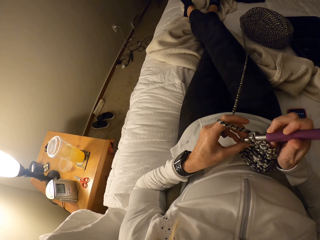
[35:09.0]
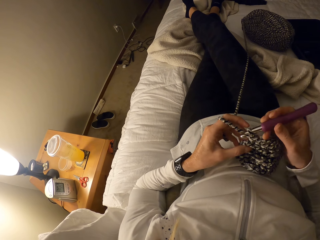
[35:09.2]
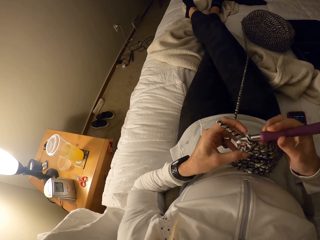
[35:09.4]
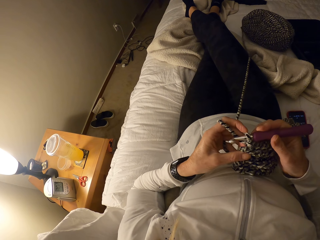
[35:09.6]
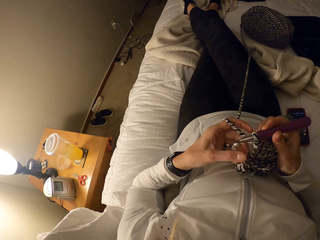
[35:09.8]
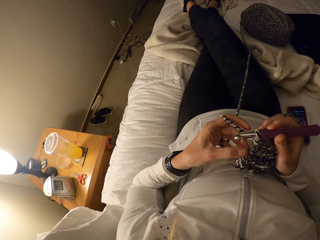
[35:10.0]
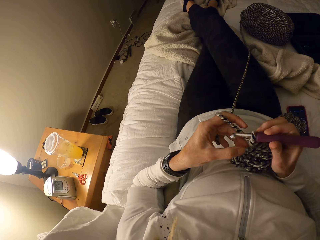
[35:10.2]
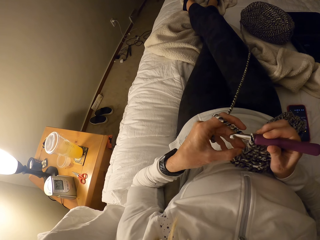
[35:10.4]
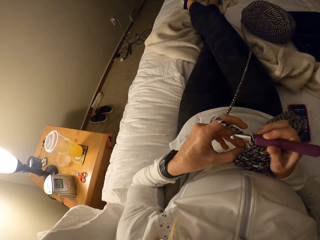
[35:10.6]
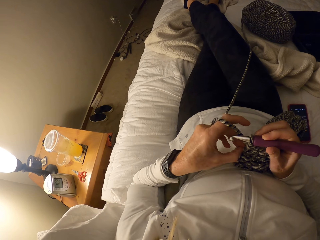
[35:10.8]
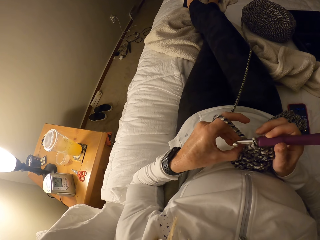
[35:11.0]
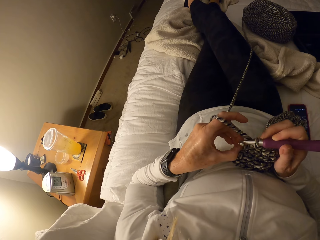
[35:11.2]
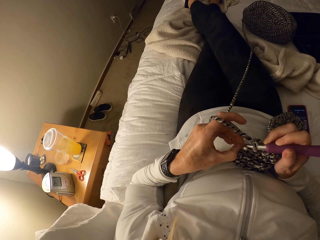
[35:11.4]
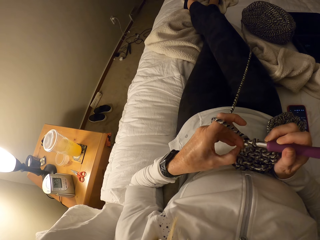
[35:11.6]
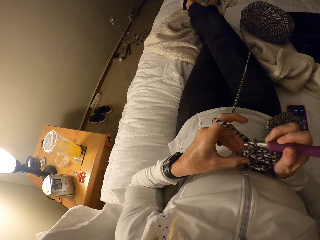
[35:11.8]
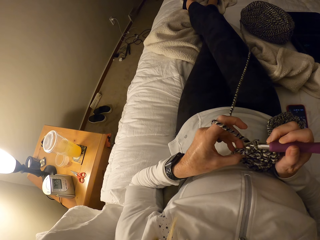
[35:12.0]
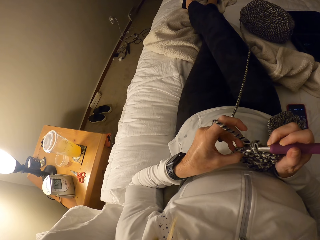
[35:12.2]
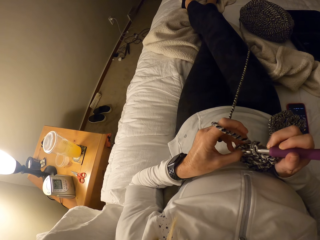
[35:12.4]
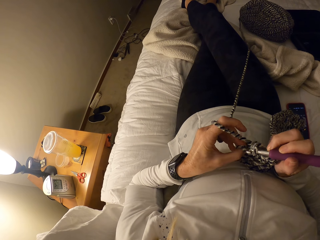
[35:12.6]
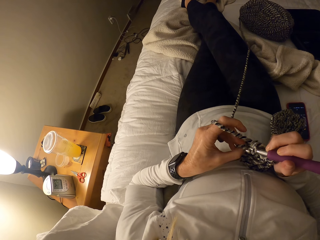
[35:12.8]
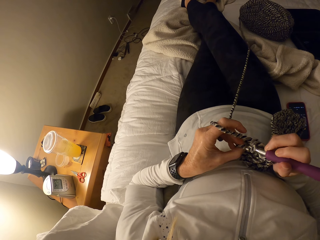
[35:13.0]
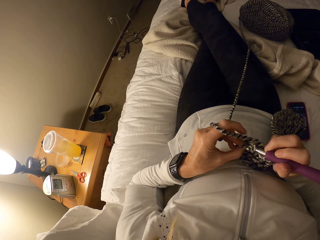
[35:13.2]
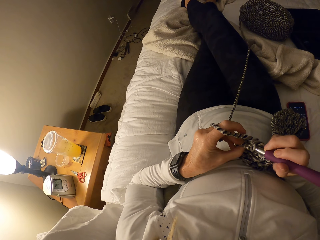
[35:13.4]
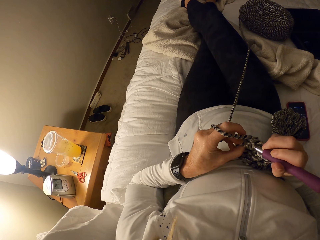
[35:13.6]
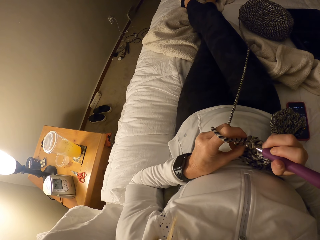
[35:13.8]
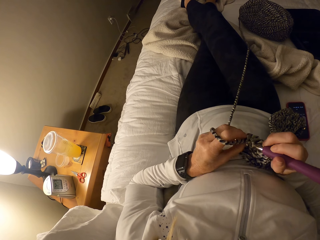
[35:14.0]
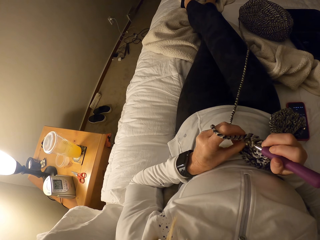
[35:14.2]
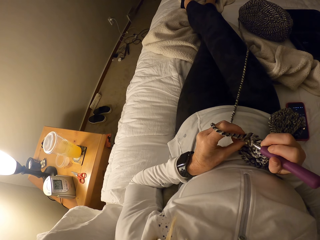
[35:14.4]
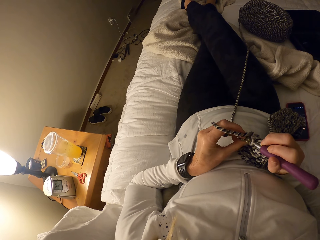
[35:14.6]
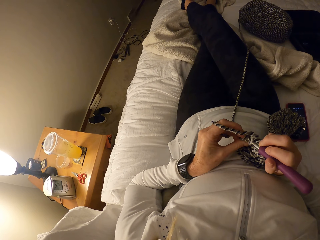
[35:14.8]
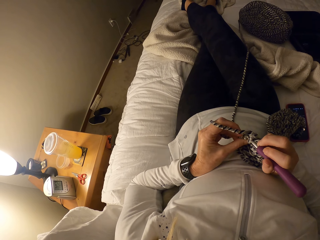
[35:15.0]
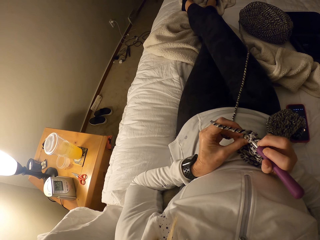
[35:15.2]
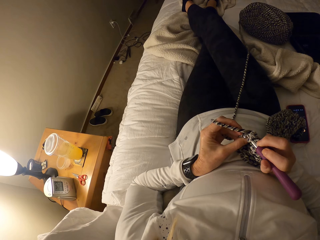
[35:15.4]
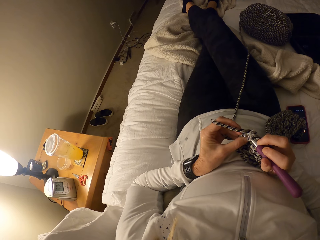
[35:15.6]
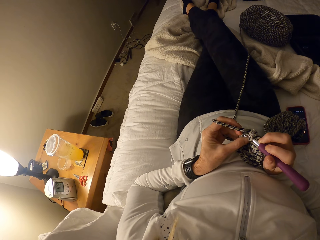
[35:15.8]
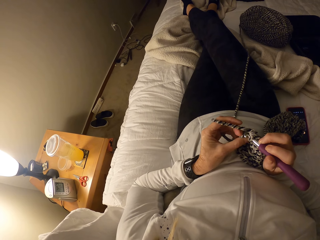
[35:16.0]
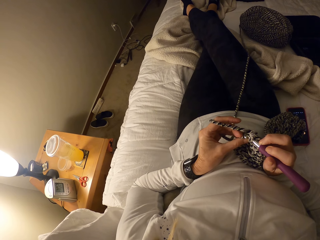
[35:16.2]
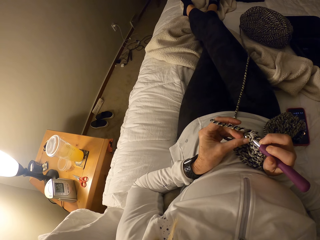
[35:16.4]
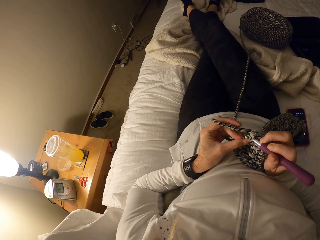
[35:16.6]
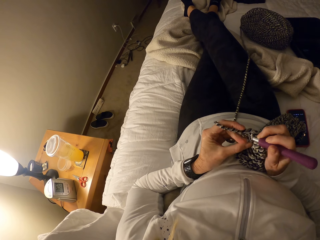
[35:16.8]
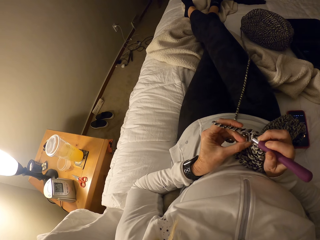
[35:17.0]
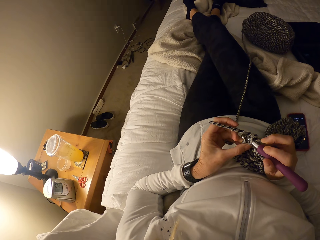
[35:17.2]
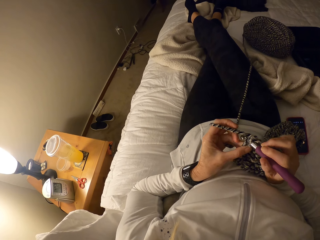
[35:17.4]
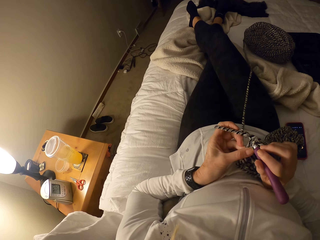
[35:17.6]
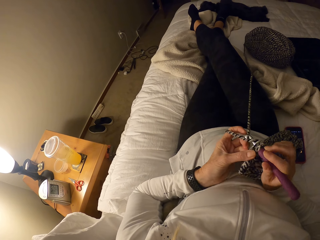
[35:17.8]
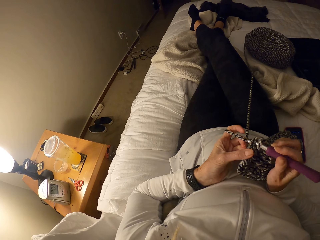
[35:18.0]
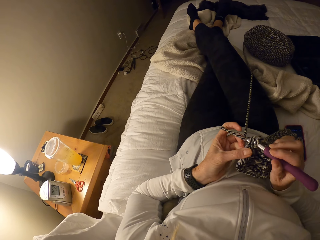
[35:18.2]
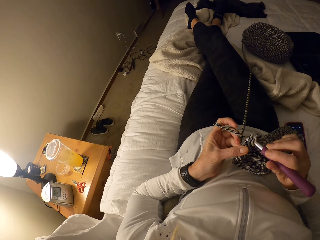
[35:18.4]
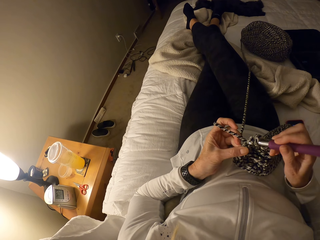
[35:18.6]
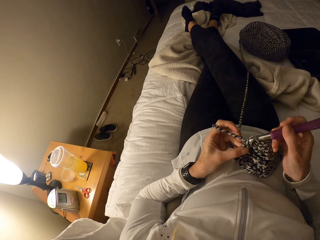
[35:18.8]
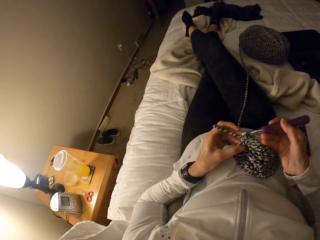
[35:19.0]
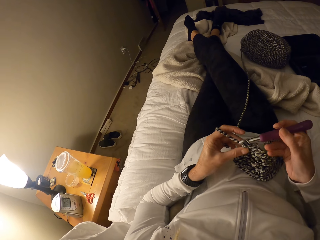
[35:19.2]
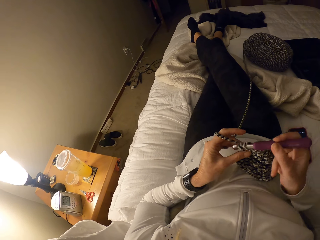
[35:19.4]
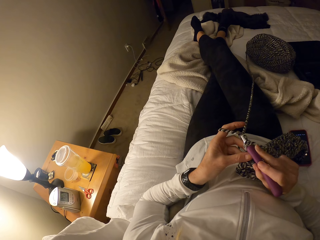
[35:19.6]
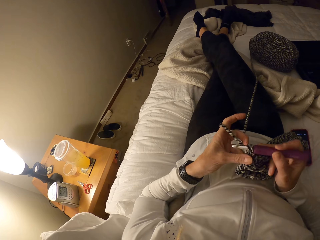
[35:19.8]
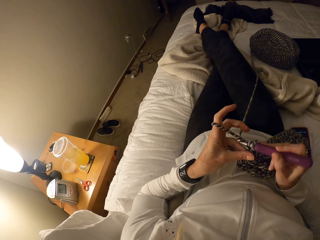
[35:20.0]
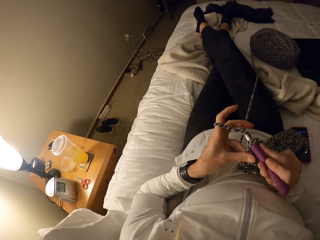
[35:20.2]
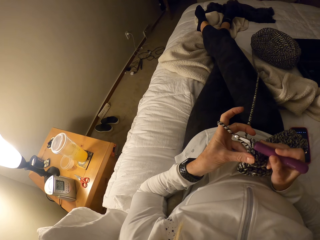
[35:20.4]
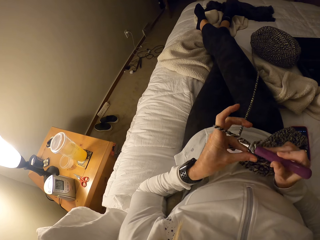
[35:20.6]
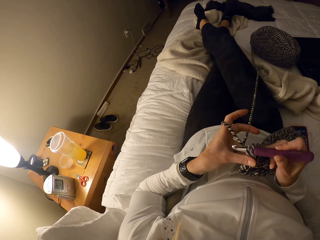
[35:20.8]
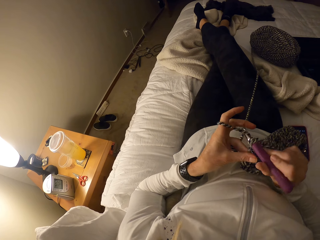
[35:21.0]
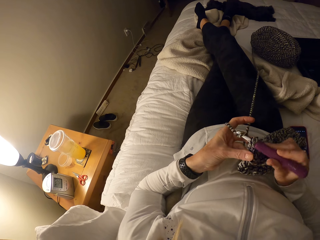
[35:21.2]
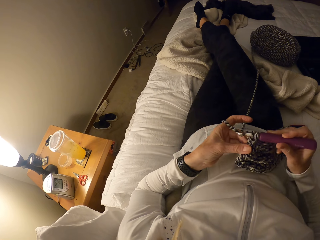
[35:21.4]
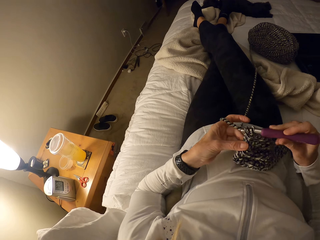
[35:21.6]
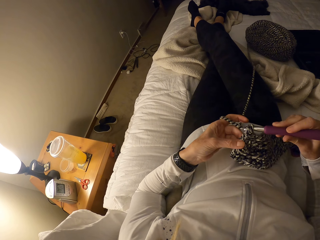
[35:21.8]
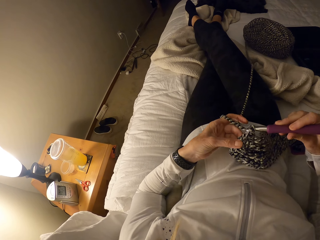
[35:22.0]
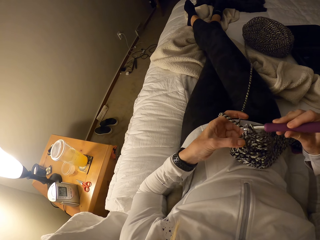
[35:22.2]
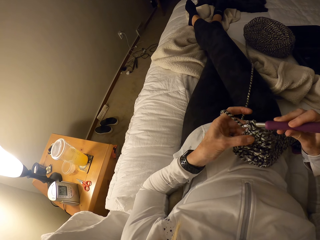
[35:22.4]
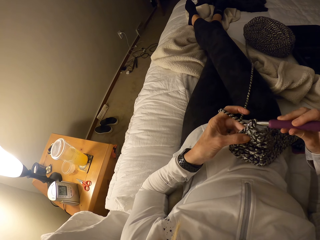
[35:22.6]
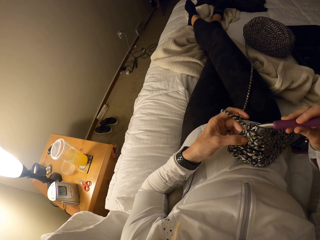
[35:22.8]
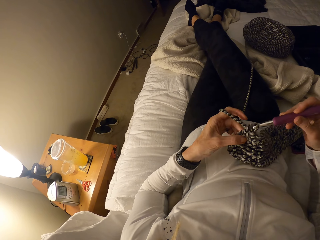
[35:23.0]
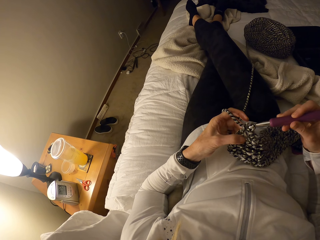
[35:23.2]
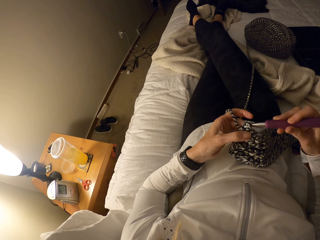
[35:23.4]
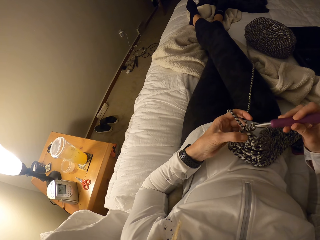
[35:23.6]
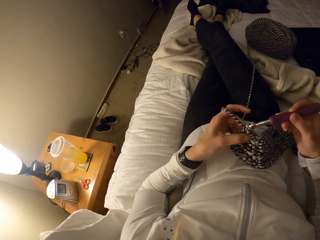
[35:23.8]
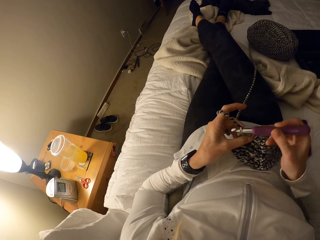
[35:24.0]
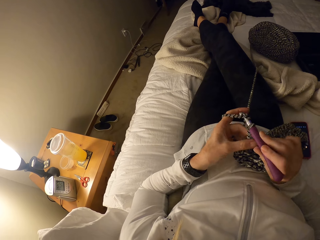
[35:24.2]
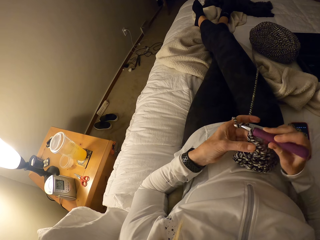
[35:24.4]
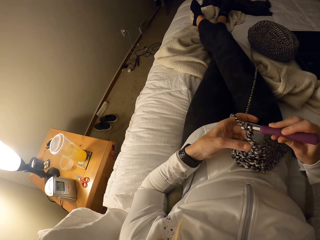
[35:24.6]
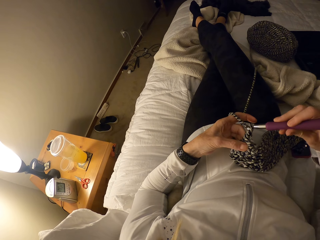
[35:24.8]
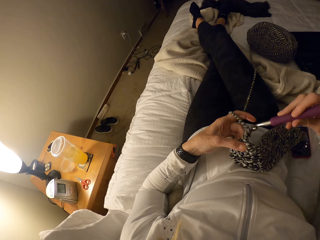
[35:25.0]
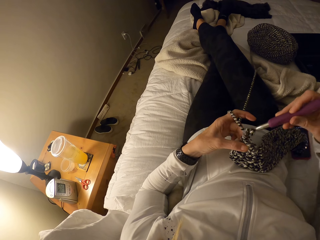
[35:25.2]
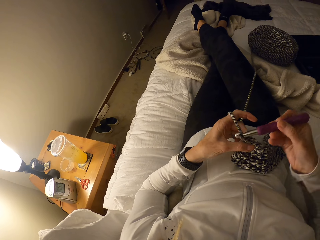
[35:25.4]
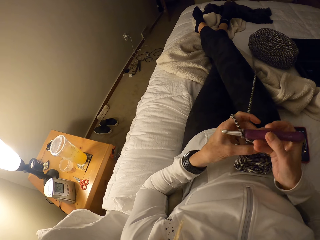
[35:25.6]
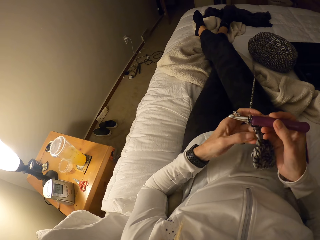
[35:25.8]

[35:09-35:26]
The camera wearer adjusts the crochet. They crochet with yarn and the crochet hook.

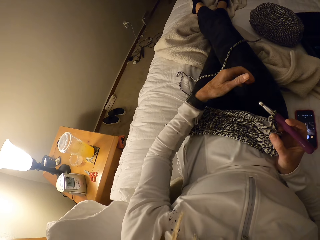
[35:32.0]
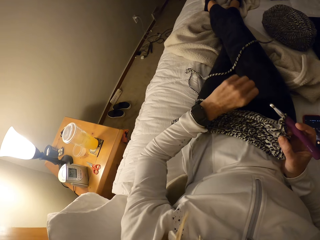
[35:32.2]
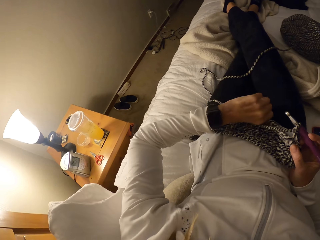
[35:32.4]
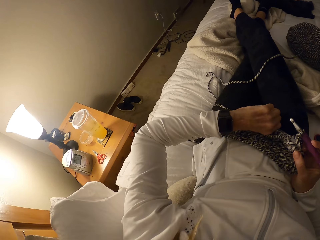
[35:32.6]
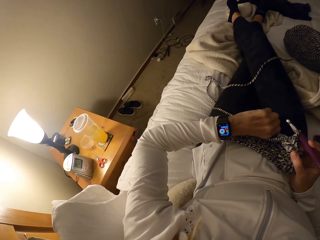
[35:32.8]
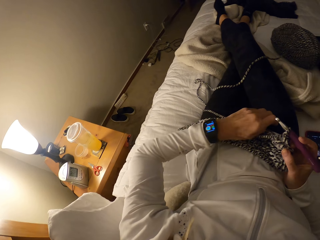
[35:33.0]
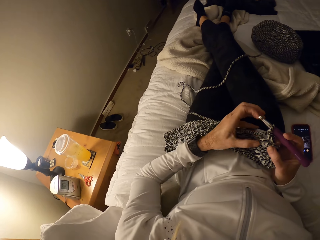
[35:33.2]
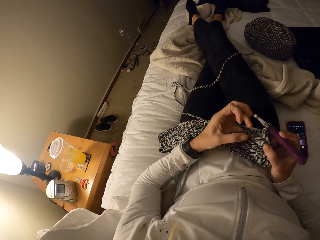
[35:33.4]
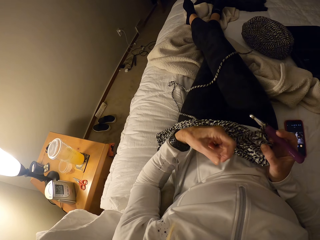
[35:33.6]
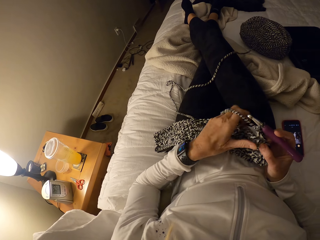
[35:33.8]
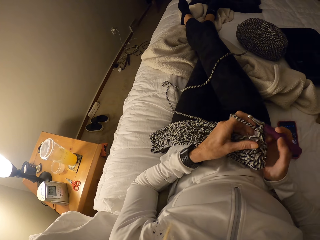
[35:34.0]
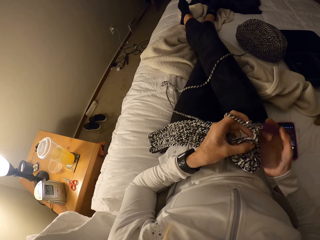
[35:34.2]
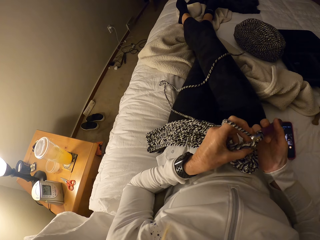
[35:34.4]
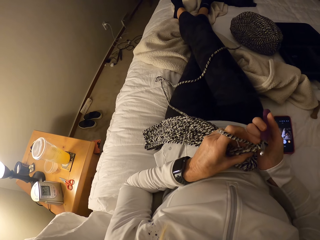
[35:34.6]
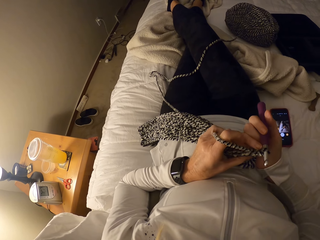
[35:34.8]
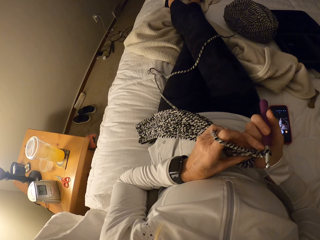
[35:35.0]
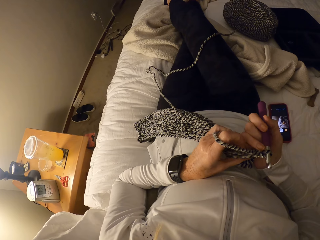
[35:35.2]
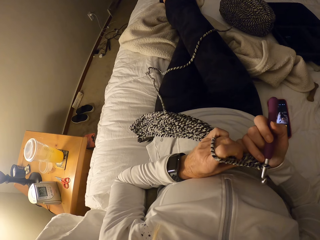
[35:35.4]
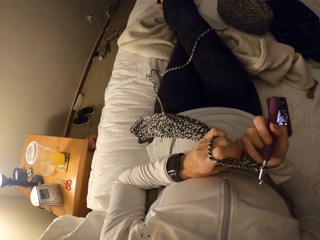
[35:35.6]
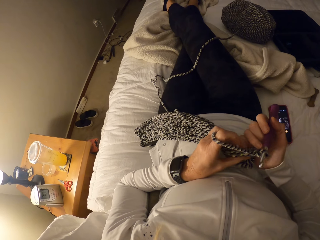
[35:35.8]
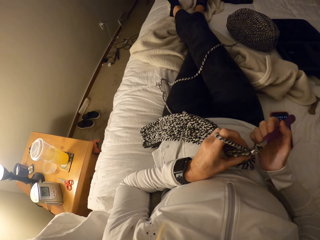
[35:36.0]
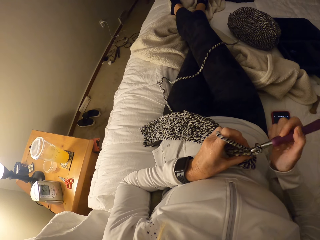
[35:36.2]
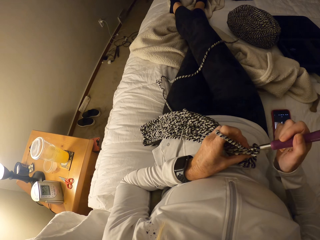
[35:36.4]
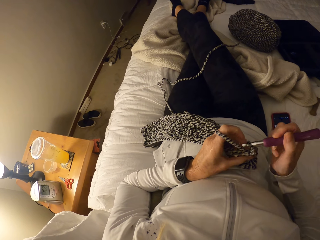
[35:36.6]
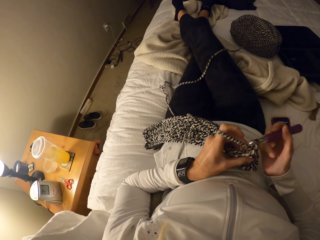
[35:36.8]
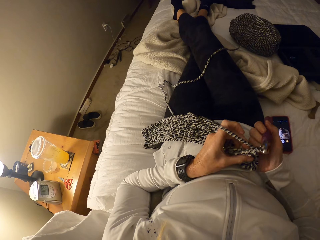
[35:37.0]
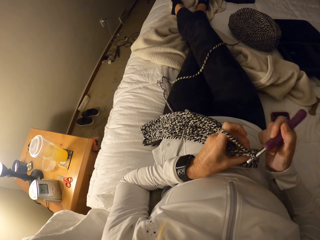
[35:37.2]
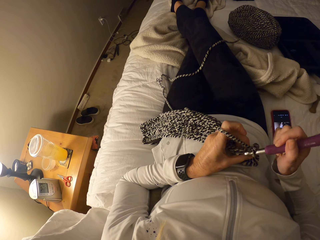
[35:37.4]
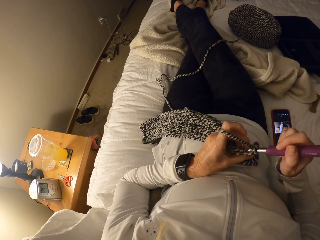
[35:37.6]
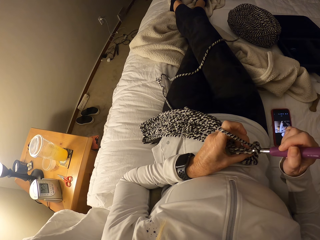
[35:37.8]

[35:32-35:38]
The camera wearer looks at her wristwatch. She rolls yarn on her left hand. She continues weaving.
